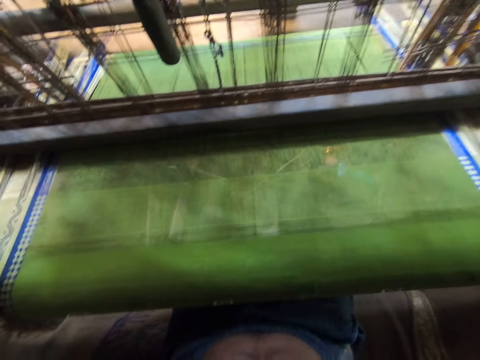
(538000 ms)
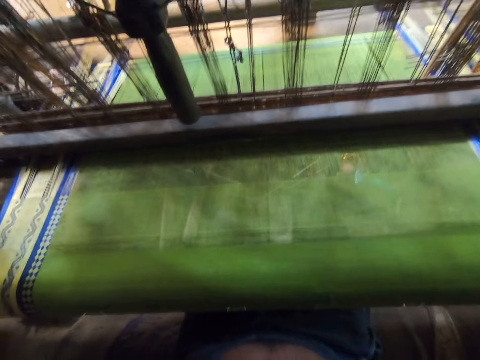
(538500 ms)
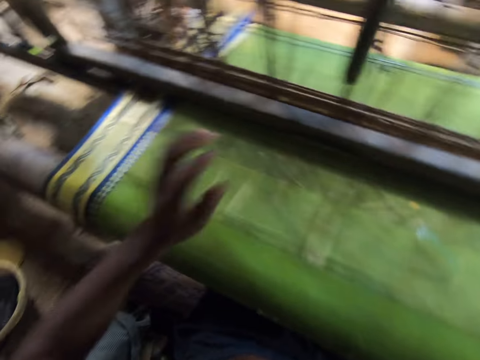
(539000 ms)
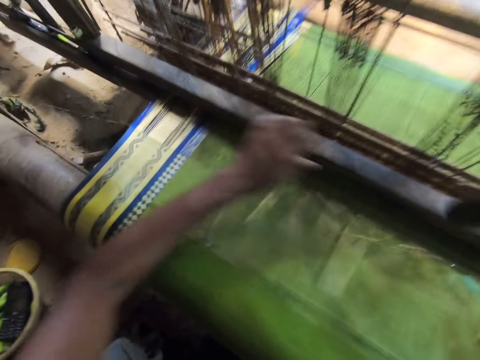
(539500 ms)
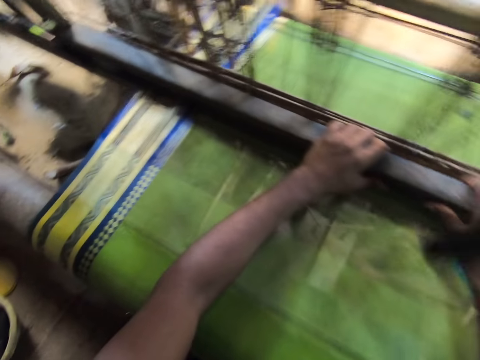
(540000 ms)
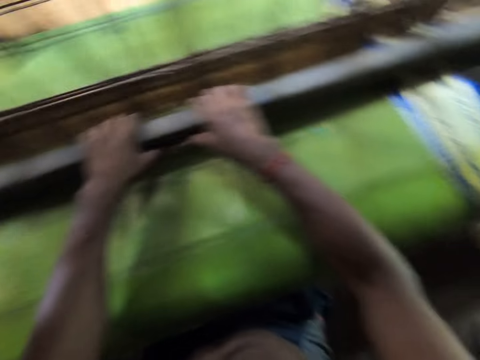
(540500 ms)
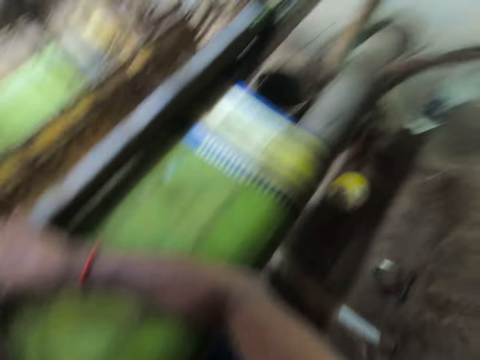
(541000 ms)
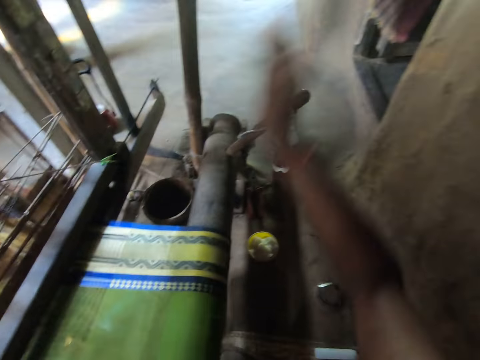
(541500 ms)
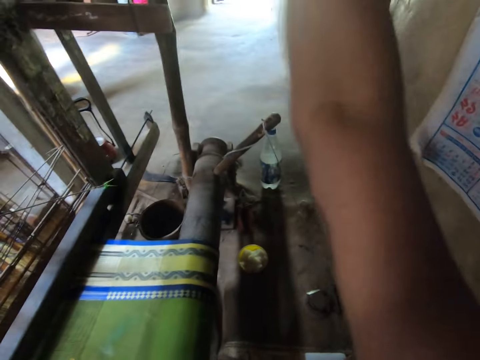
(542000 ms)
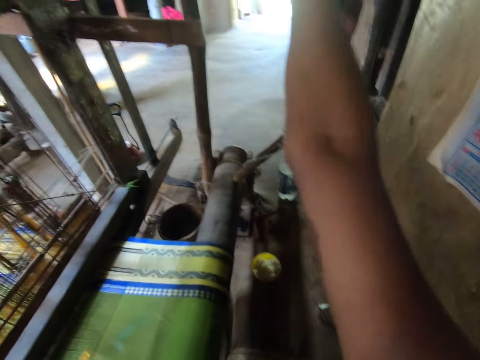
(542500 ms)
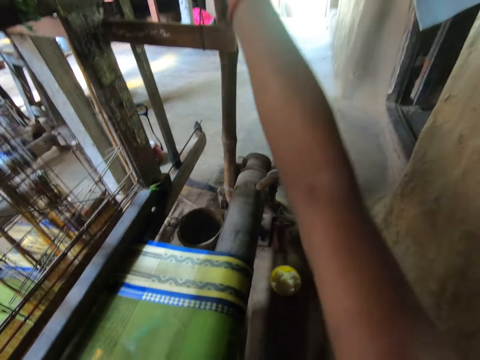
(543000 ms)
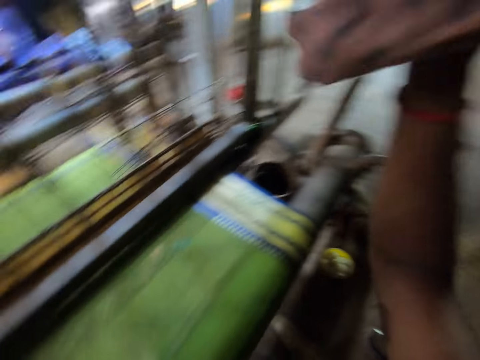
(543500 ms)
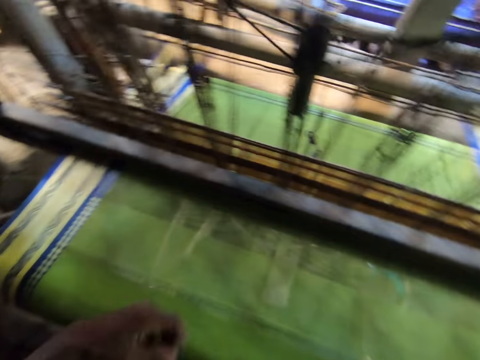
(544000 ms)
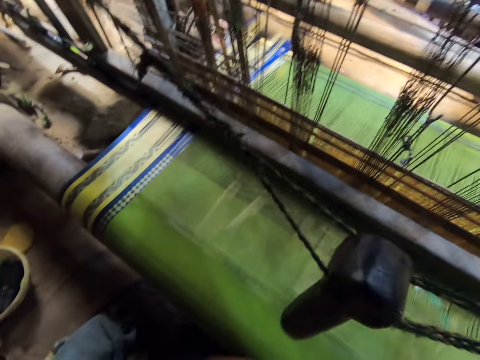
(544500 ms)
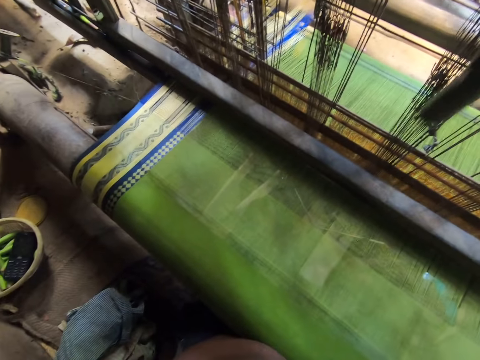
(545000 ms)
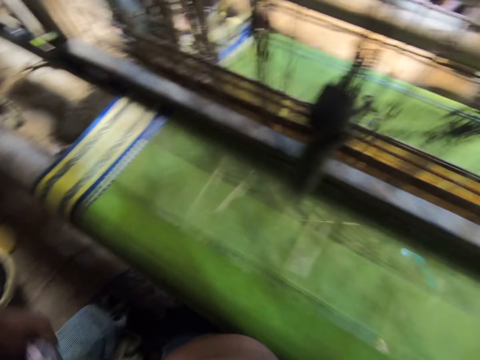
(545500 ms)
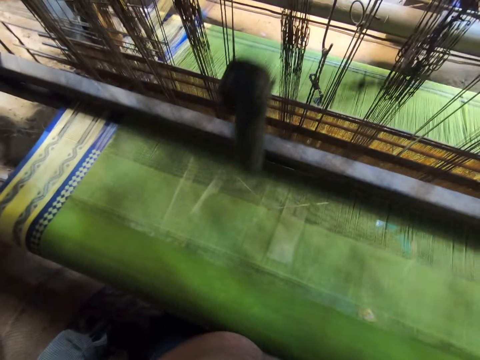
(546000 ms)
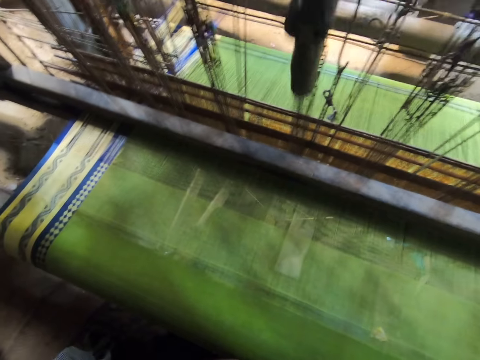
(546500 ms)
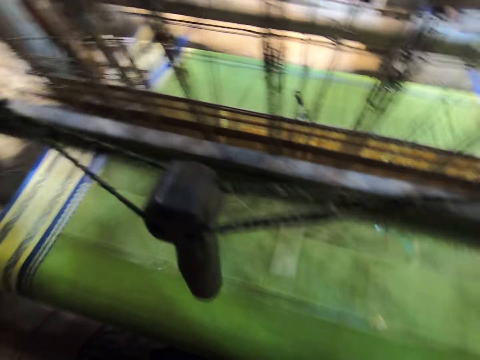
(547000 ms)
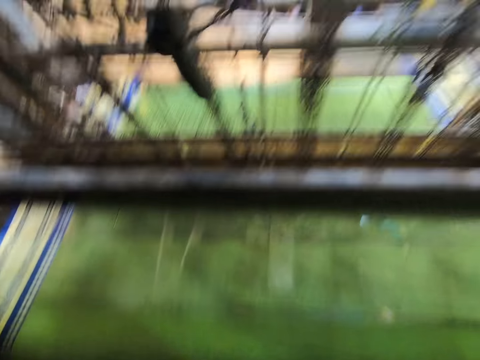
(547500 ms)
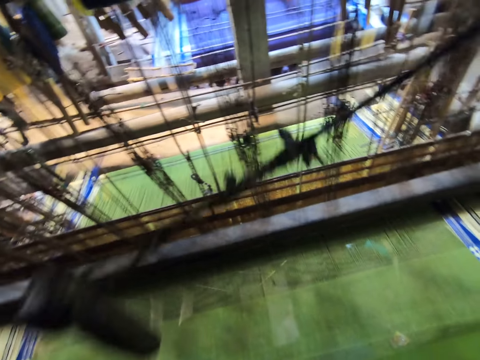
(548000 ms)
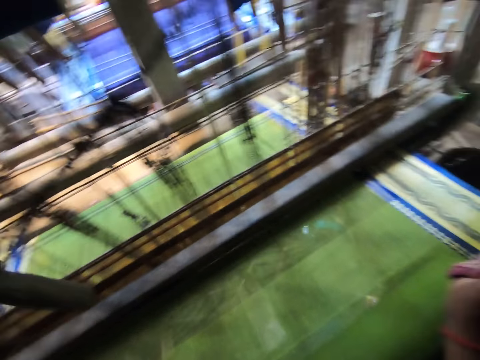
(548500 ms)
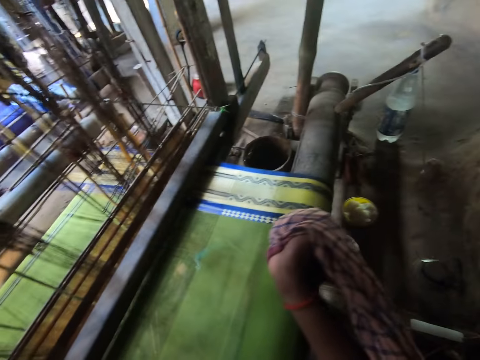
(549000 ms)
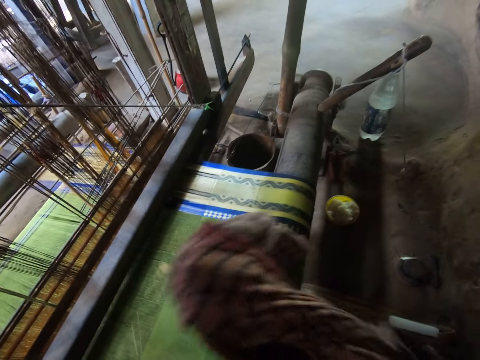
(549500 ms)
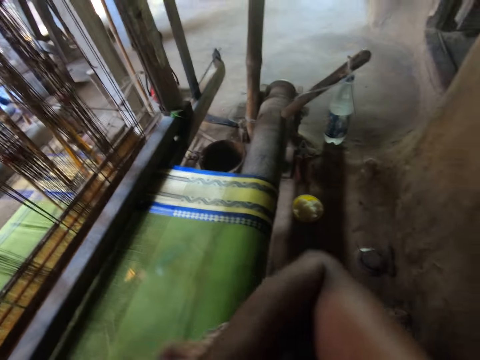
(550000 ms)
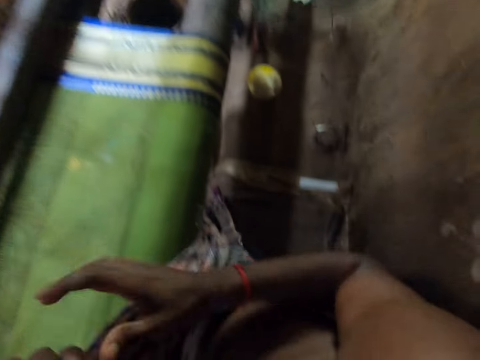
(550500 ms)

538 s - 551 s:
The camera wearer pushes the batten with his hands. He picks a cloth piece on a hanger with his right hand. He converses with the kid.

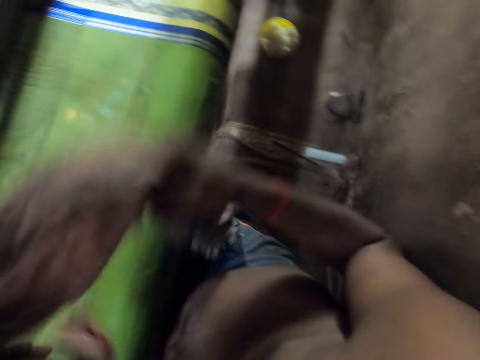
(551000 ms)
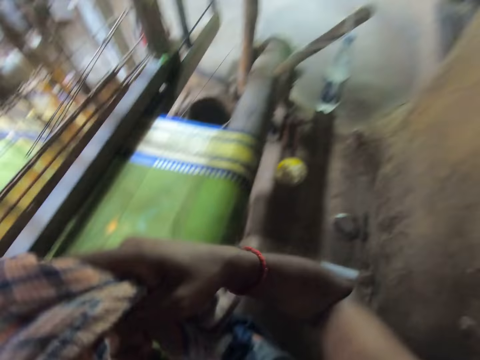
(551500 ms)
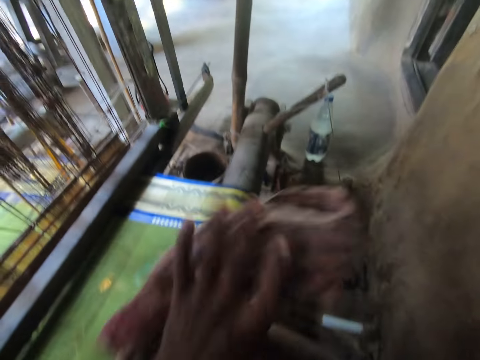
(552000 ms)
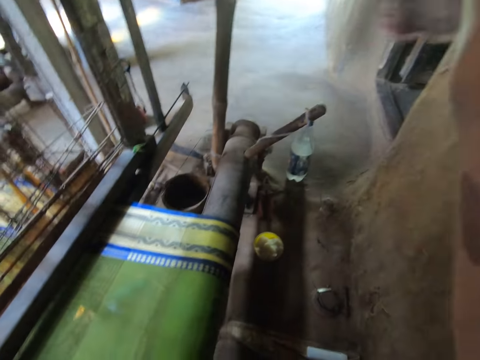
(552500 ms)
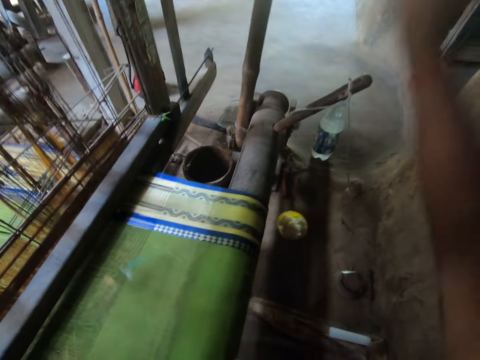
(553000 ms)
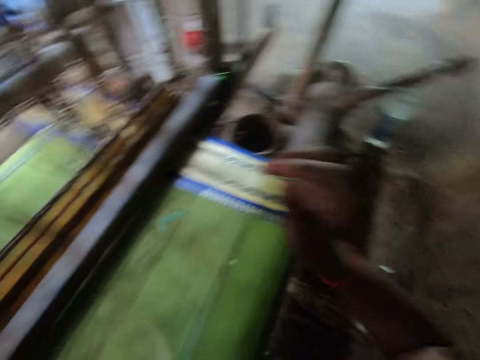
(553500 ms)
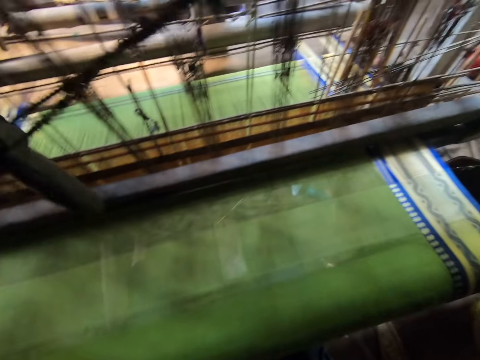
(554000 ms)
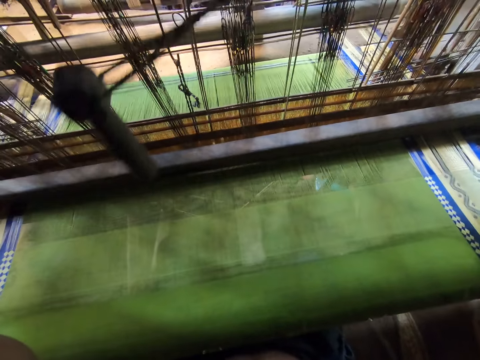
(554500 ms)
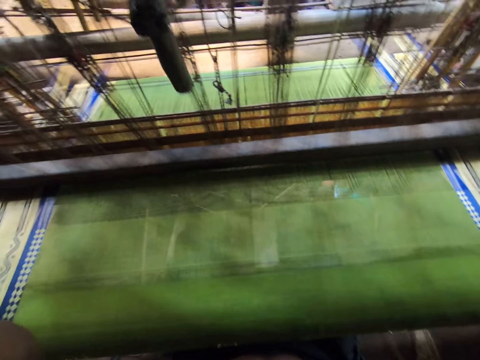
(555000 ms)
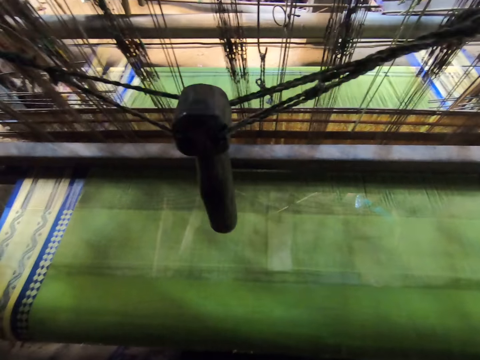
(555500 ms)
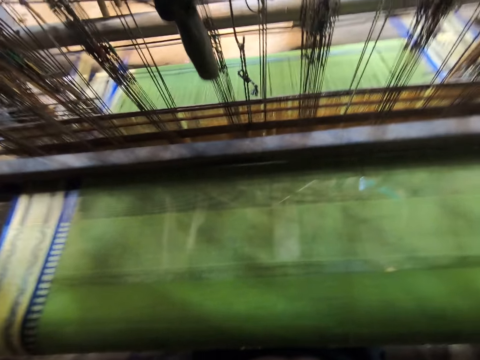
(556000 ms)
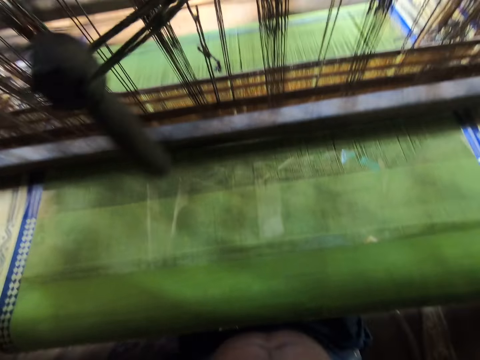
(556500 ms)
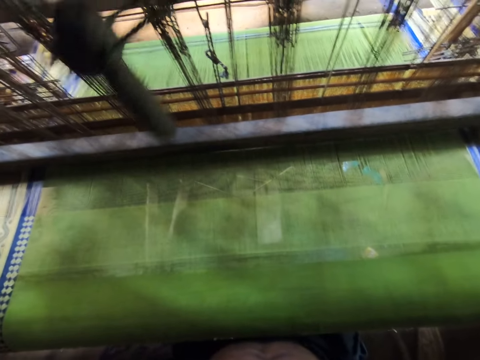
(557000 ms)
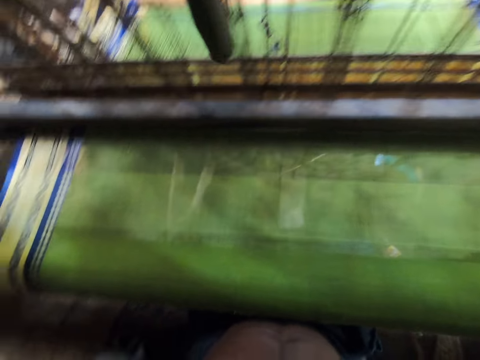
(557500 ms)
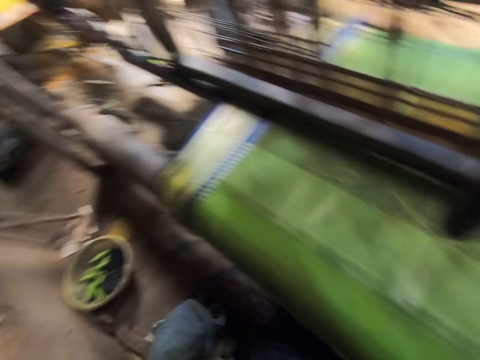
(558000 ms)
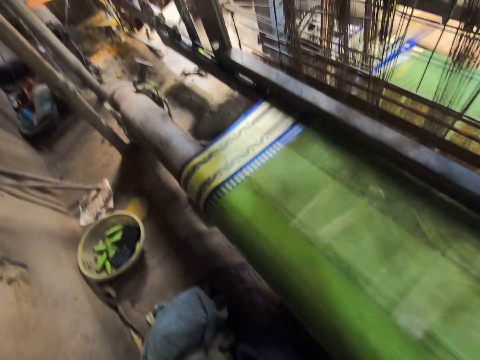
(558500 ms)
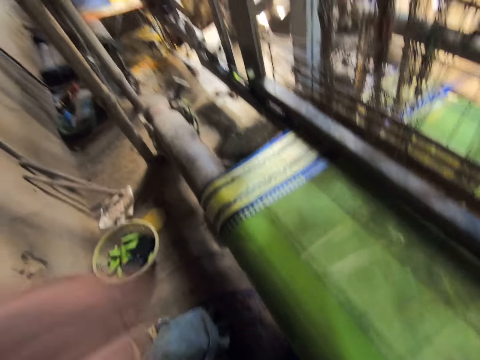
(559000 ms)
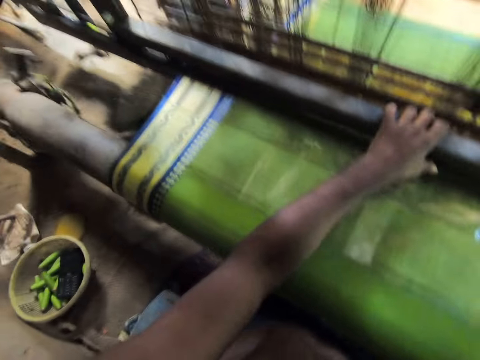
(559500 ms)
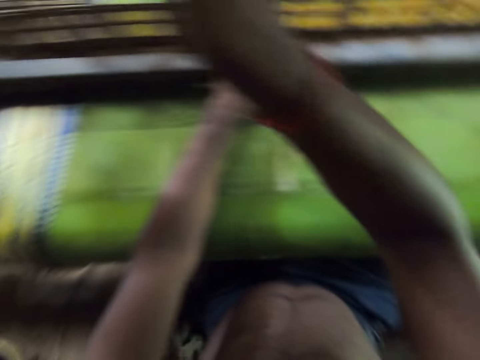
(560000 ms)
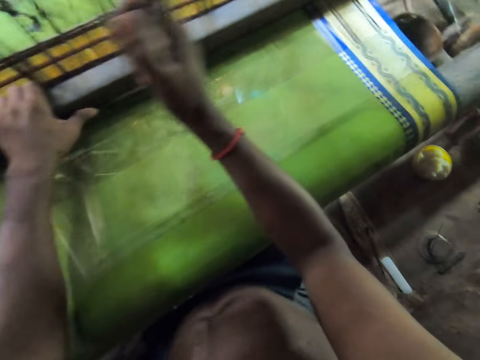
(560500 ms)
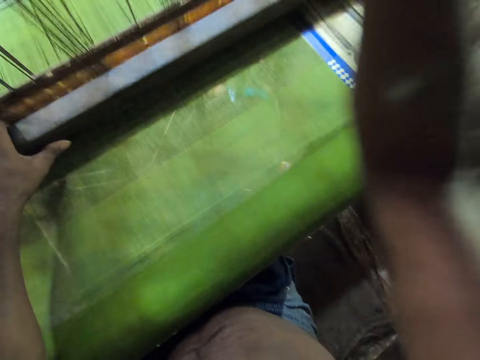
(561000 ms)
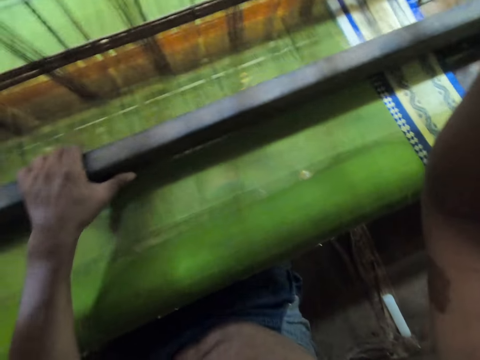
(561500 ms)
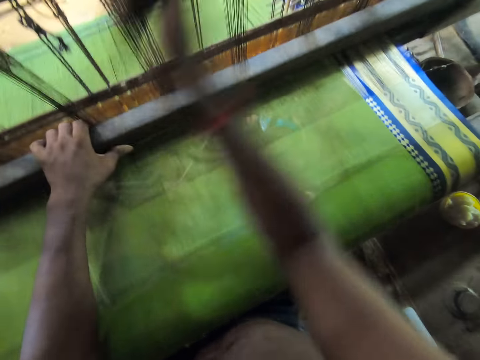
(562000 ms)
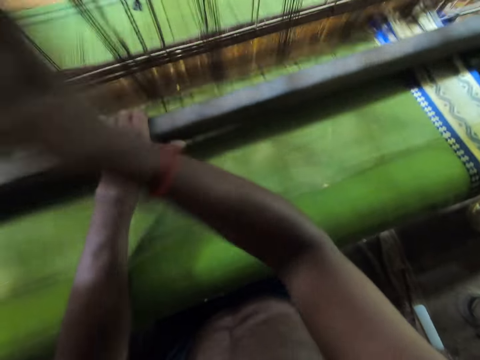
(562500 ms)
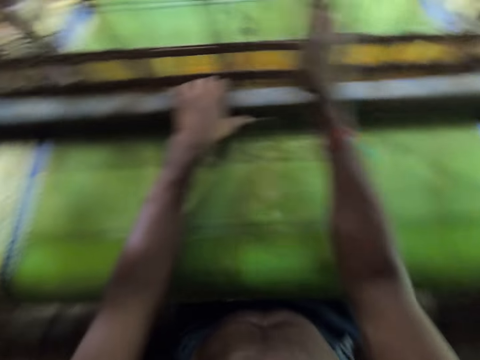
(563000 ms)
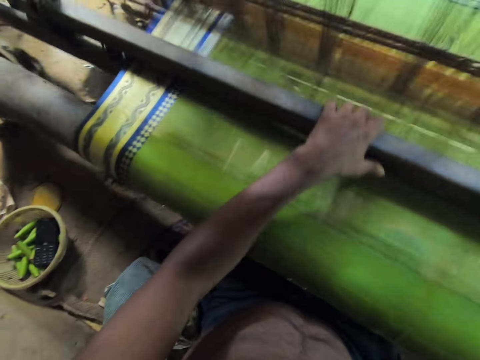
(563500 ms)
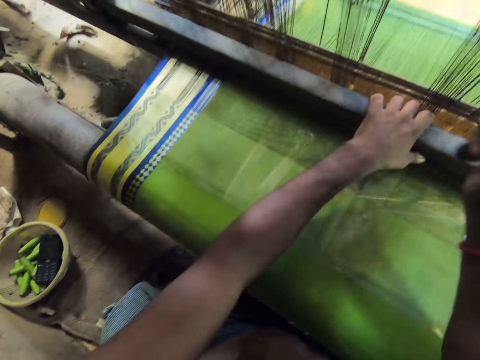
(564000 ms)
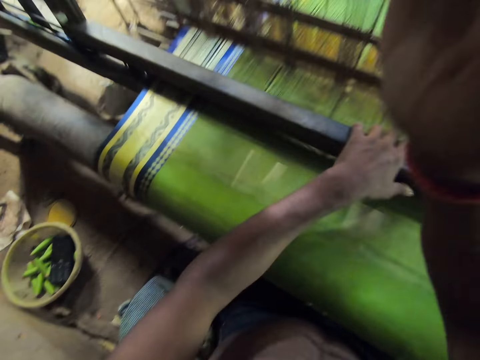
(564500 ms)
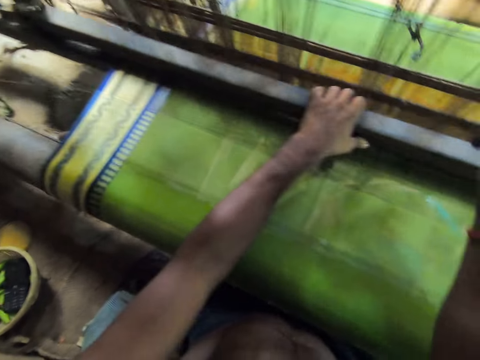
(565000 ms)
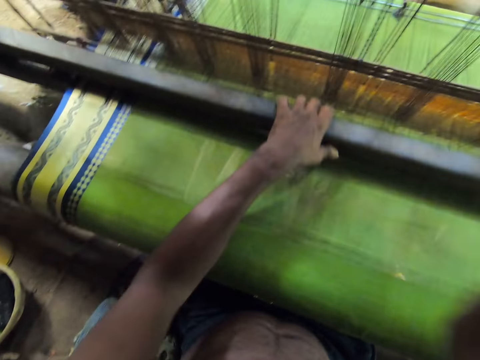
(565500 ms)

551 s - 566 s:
The camera wearer folds the cloth. He hangs the cloth piece on the hanger with his right hand. He touches his head with both hands. He looks in front. He looks sideways. He weaves the cloth on a textile weaving machinery with both hands. He holds metal with the left hand. He pulls a rope with the right hand.
